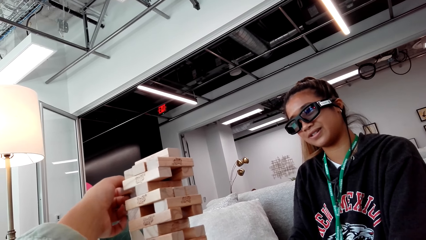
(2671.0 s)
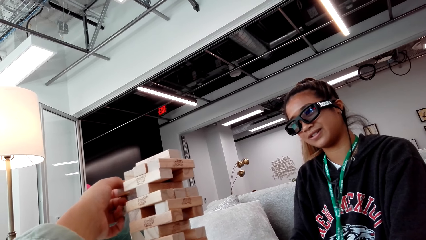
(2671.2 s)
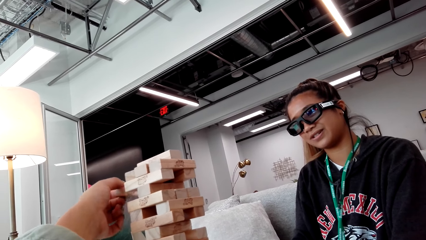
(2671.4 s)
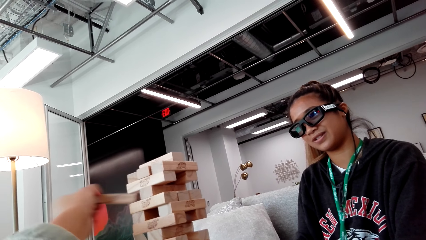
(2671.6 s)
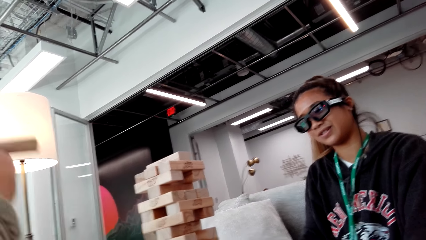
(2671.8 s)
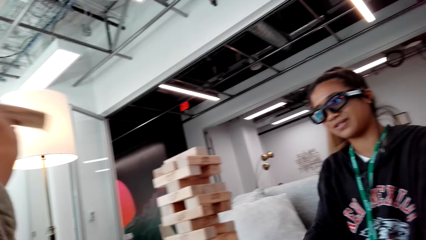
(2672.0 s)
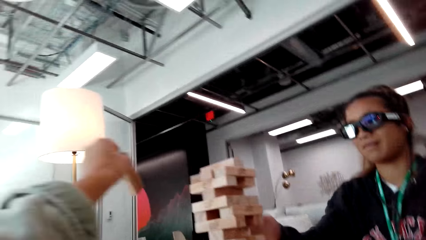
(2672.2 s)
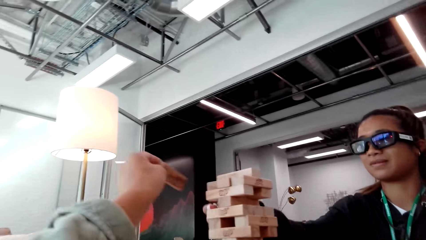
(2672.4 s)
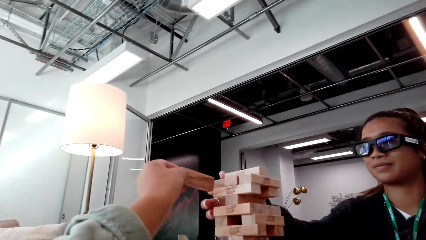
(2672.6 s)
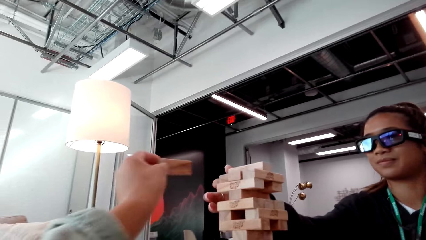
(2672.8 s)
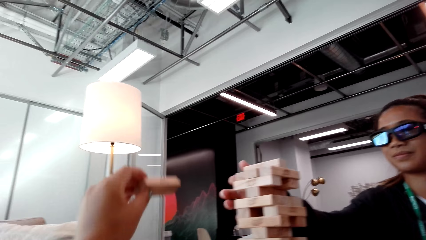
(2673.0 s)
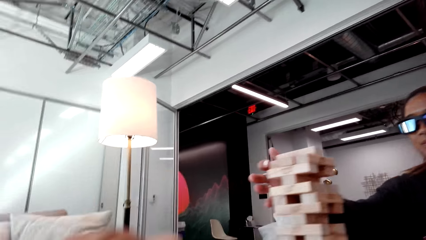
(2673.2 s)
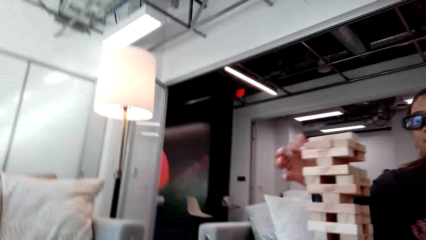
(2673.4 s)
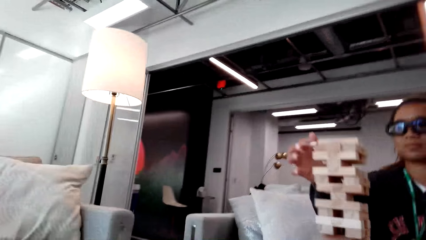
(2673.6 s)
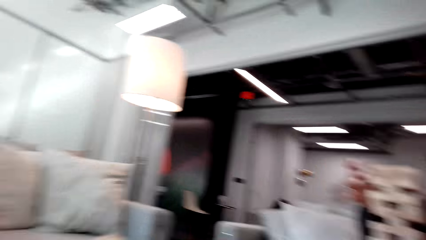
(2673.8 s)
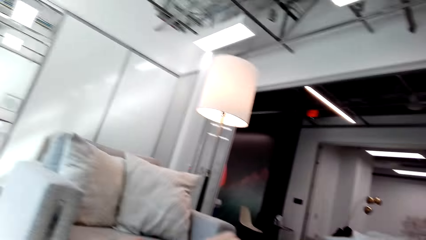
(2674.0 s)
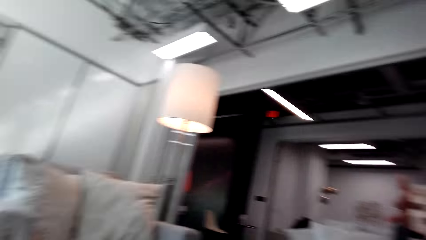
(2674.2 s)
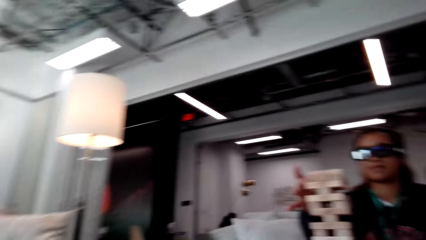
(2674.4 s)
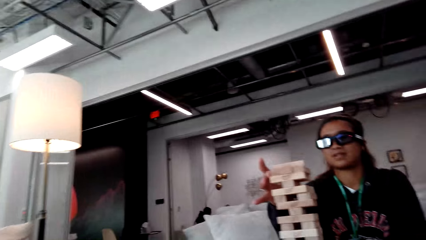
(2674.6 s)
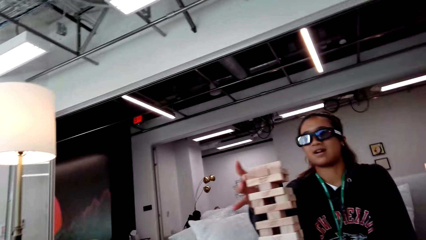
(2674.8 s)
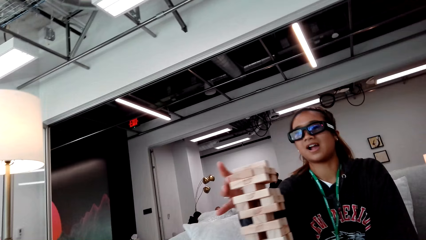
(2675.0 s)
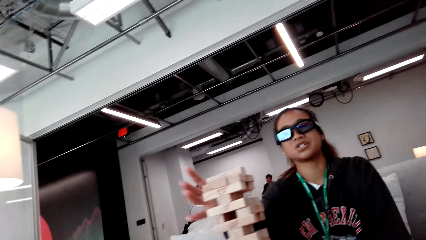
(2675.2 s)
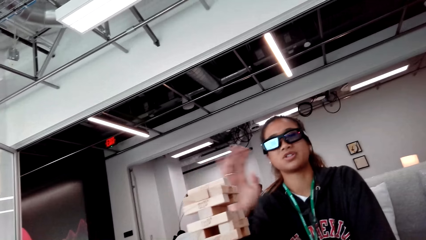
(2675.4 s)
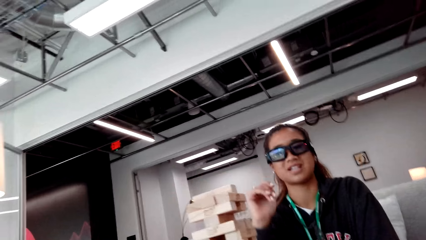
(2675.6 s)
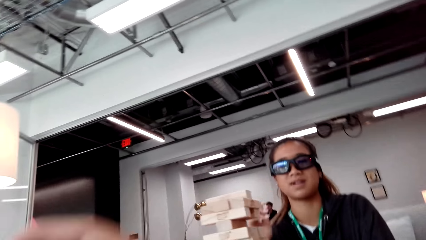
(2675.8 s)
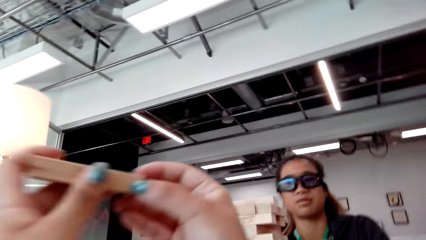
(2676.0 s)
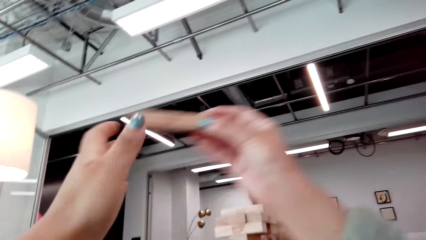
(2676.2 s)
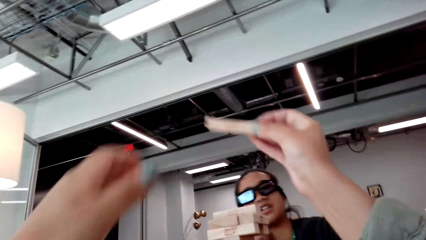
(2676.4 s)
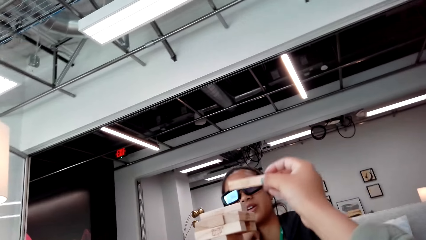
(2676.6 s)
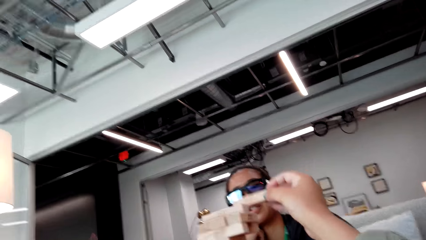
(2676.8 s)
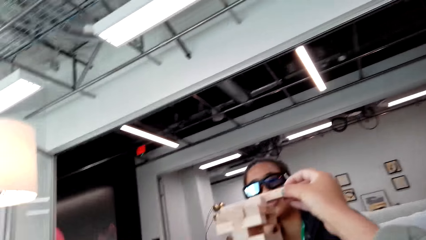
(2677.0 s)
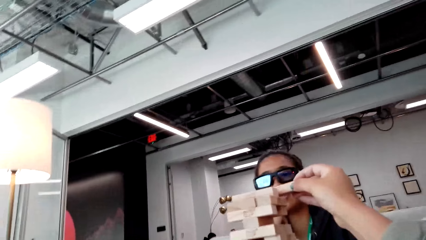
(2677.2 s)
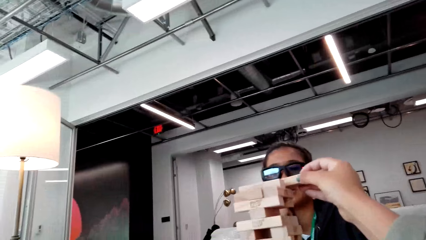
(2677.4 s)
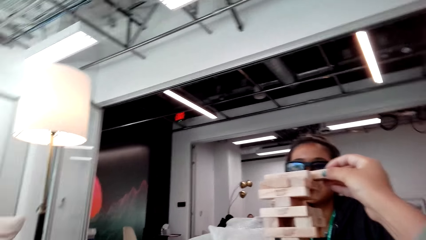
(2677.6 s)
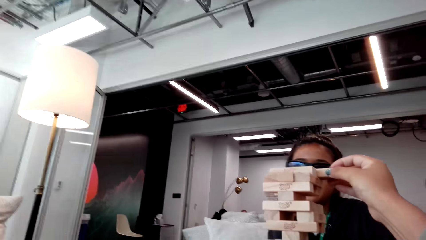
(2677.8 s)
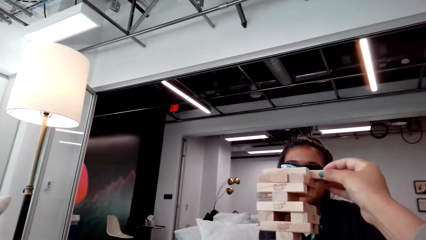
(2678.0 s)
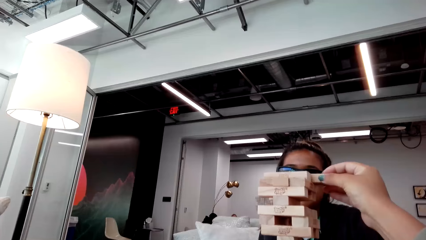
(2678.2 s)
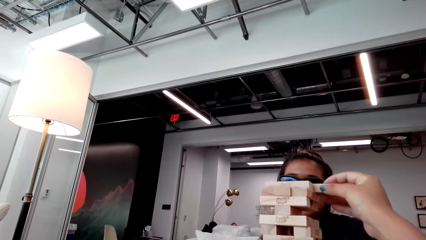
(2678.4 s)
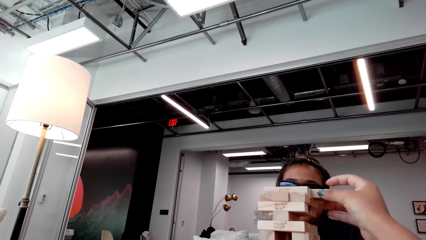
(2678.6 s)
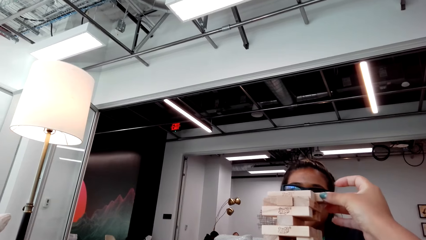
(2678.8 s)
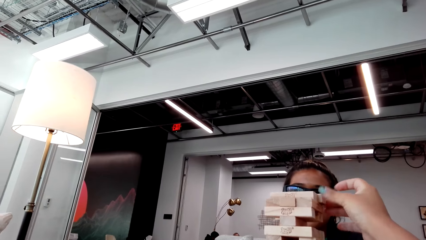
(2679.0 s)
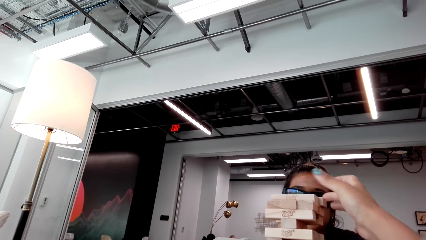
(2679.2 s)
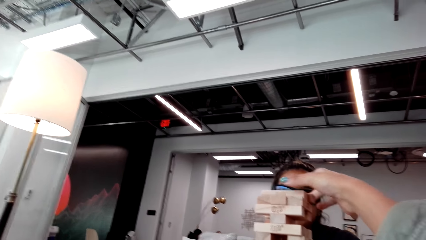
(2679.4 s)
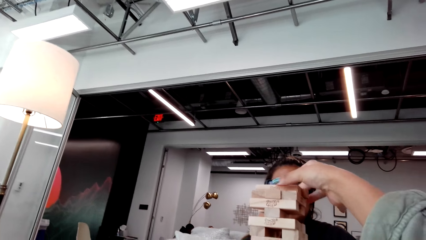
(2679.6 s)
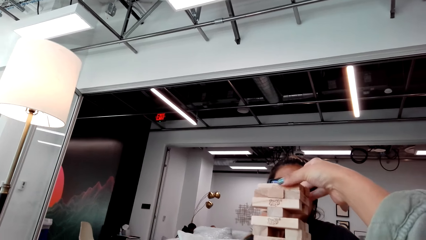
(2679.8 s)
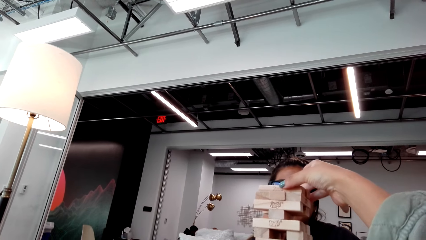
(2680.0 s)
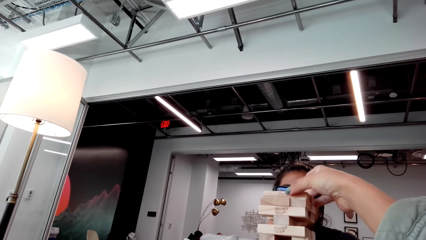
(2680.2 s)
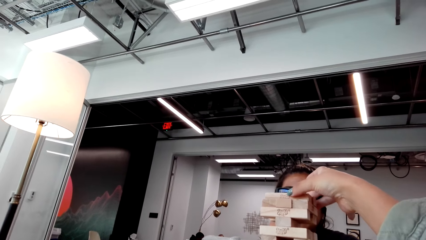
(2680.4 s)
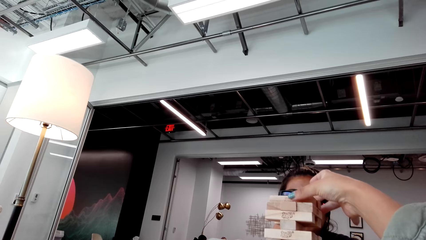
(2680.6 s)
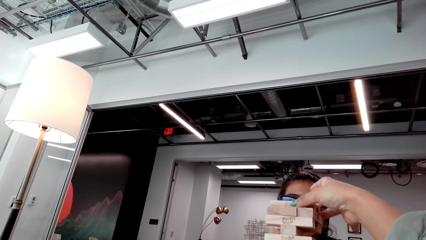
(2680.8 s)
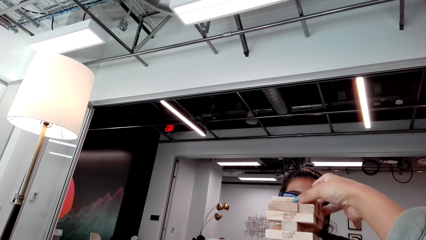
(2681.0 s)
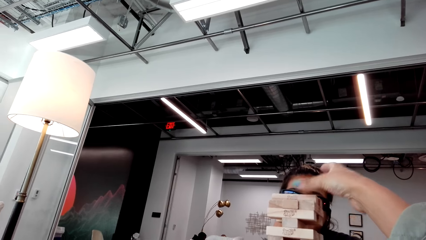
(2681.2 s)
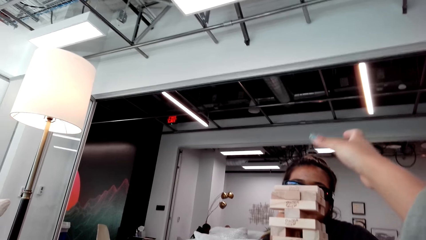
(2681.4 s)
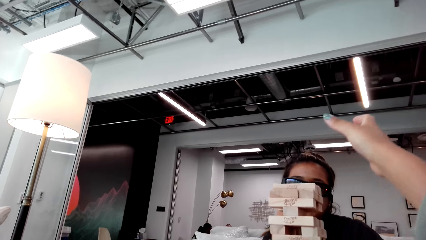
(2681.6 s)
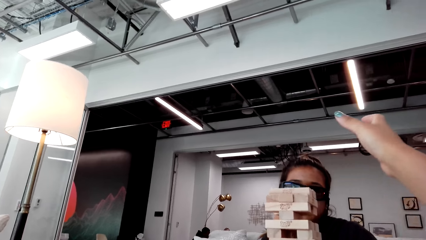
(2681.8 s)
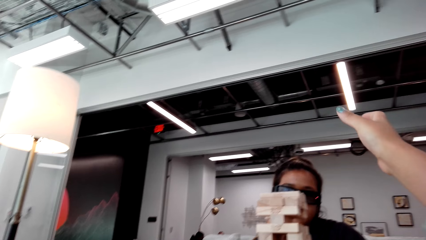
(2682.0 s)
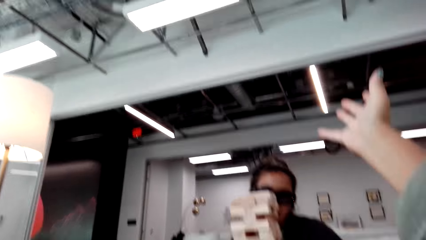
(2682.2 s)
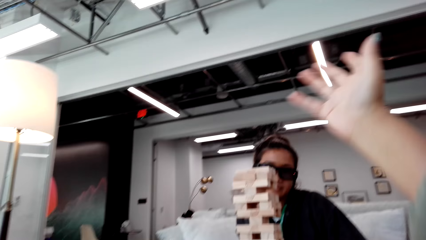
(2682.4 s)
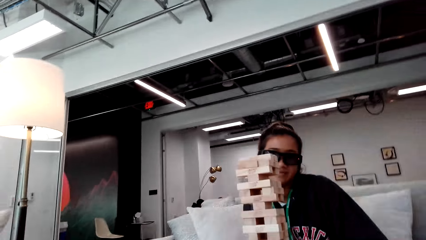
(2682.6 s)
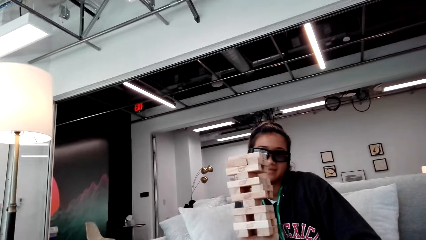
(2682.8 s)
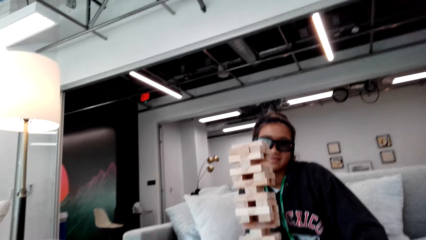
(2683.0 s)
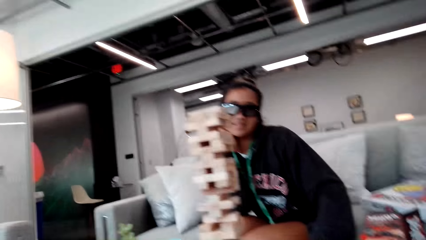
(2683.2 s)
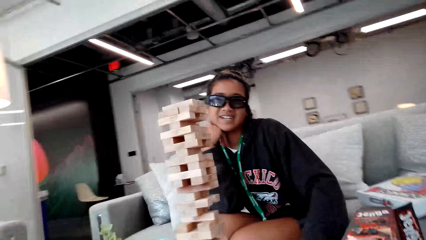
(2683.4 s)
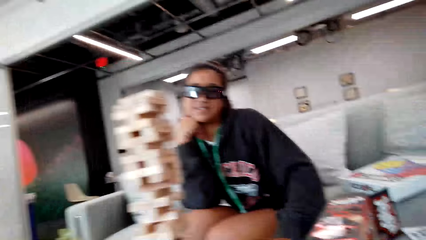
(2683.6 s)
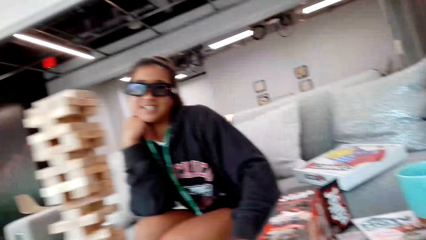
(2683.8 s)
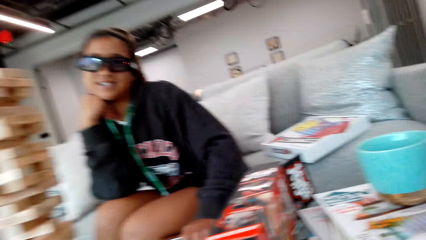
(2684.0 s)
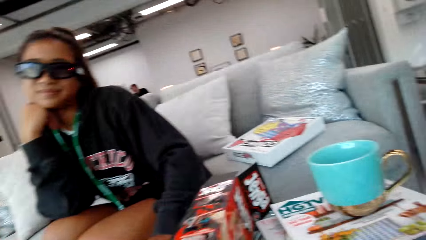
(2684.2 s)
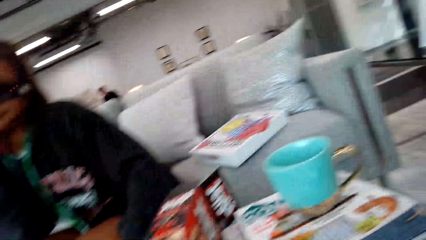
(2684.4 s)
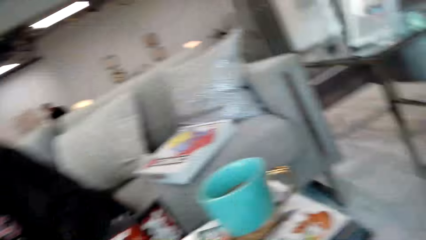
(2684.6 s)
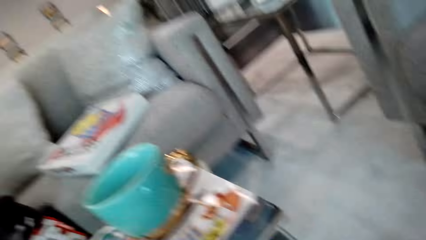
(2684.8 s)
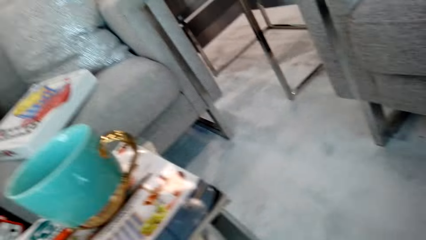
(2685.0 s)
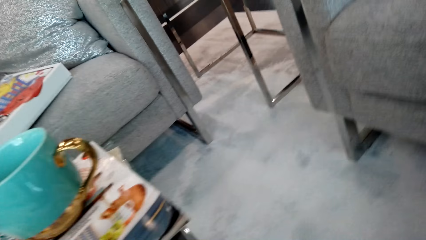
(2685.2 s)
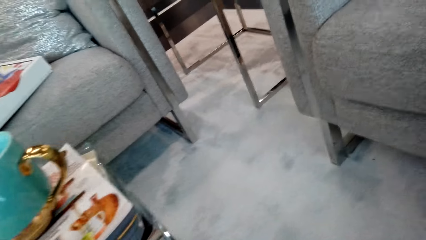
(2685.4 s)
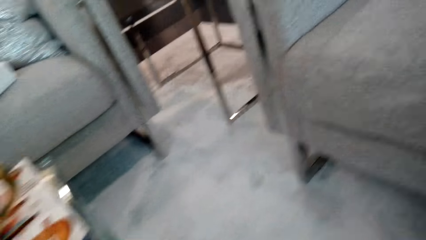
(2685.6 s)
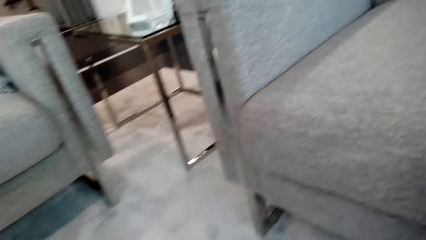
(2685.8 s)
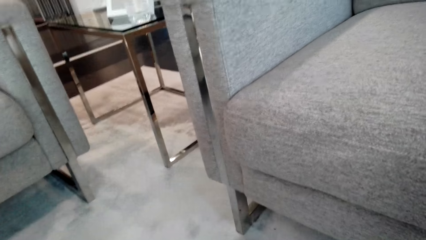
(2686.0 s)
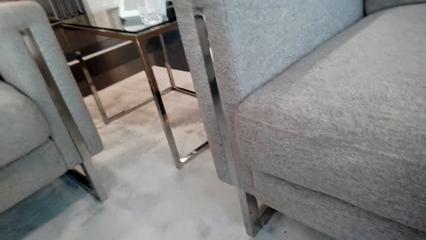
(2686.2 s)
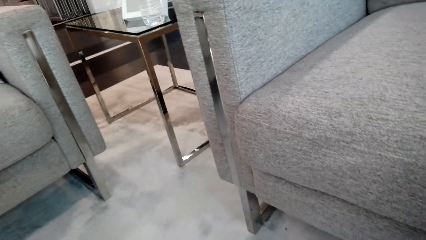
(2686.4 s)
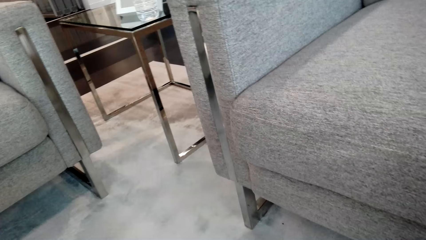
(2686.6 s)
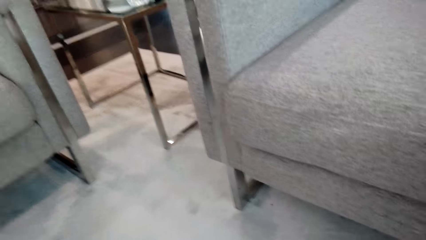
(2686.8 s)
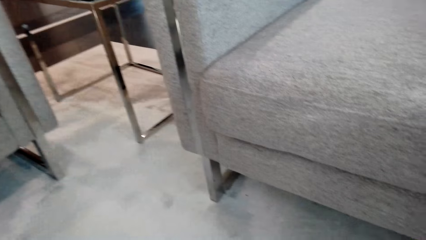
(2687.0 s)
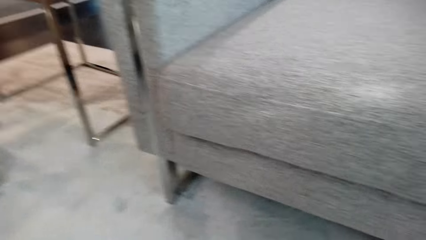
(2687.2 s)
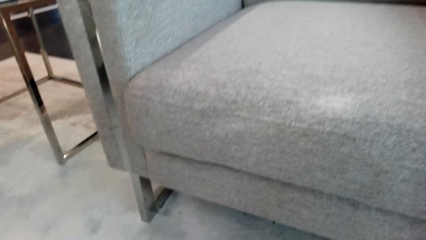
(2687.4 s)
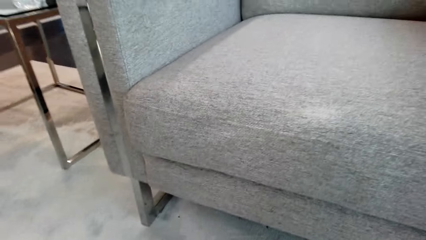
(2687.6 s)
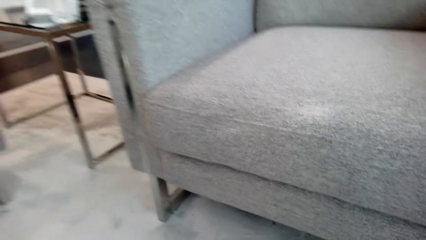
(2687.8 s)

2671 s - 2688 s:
A person touches the wooden blocks. The camera wearer looks around the house. They put the wooden block on top of the wooden blocks. They walk in the room. They move on the floor with a chair.
